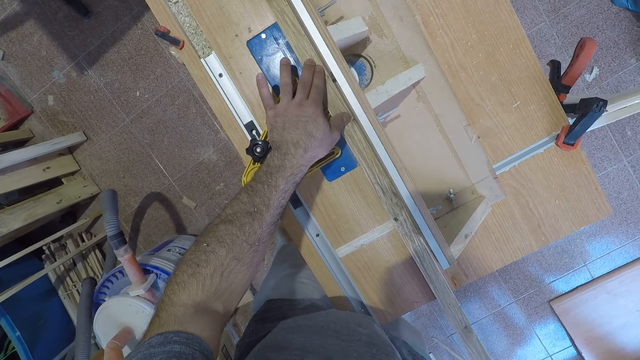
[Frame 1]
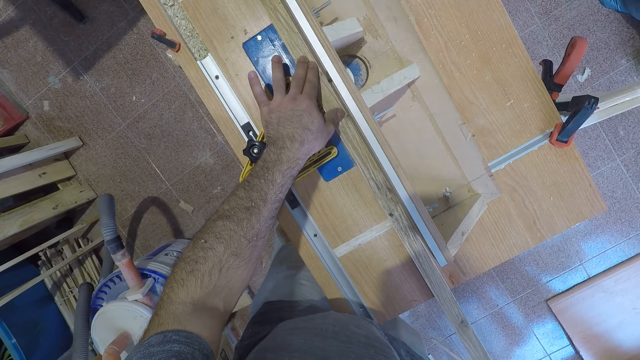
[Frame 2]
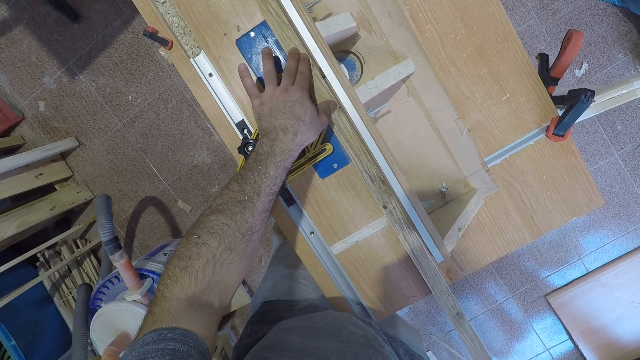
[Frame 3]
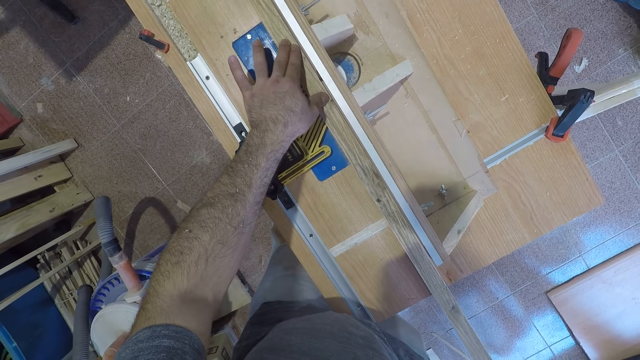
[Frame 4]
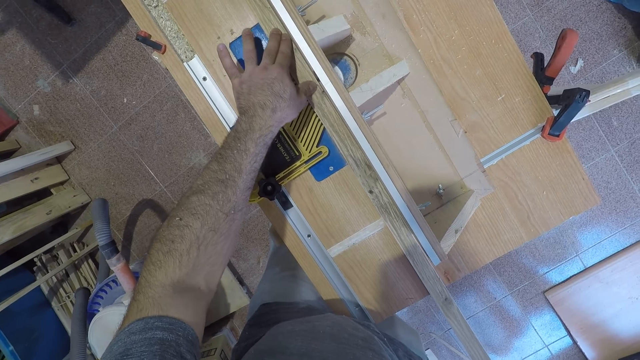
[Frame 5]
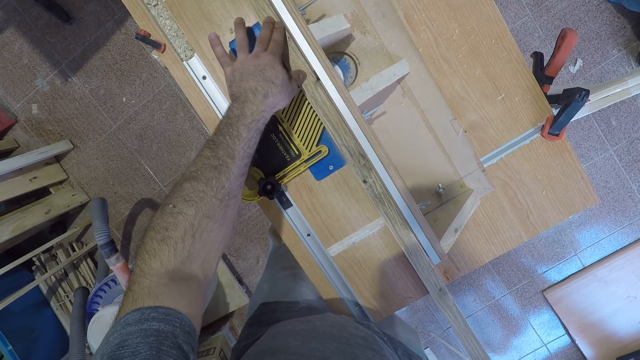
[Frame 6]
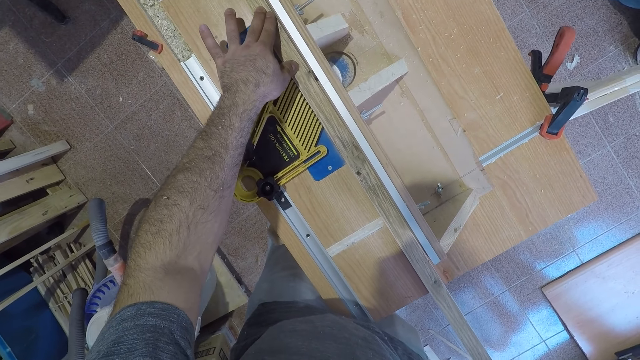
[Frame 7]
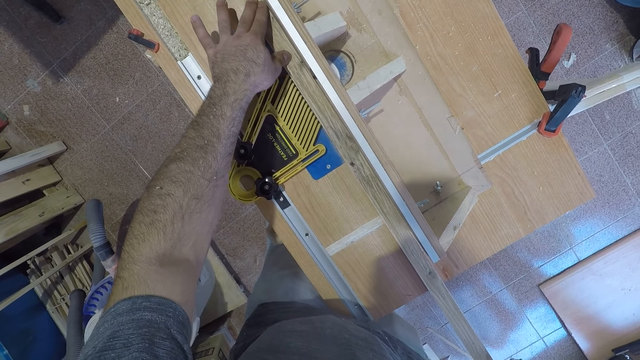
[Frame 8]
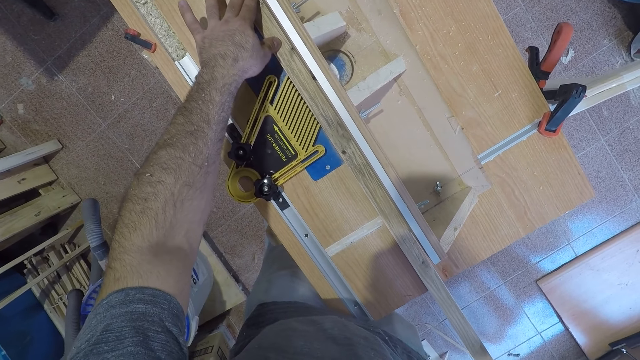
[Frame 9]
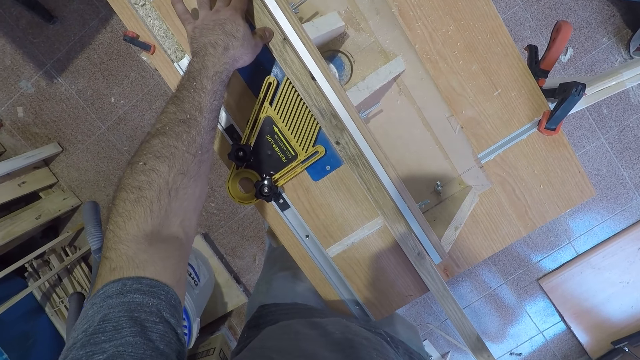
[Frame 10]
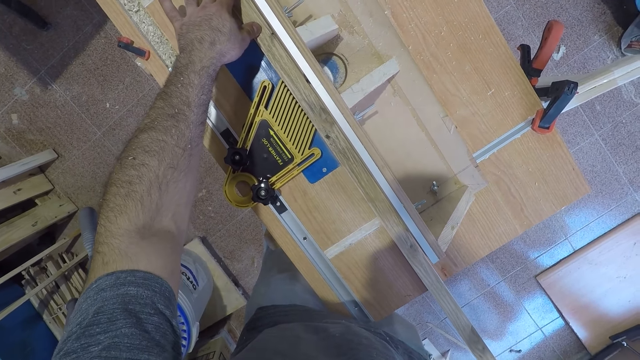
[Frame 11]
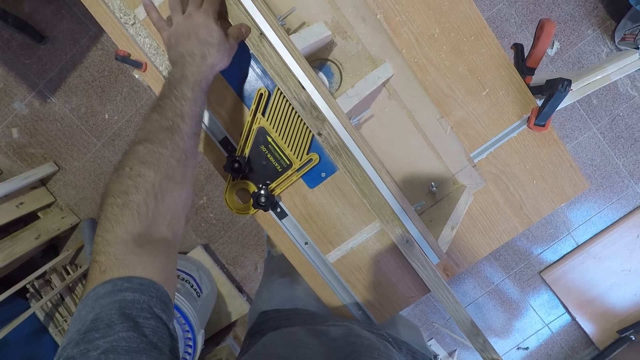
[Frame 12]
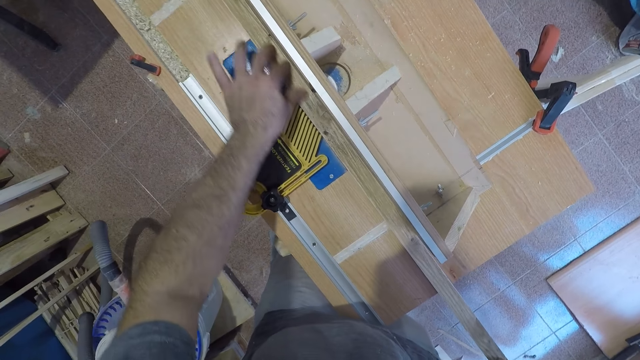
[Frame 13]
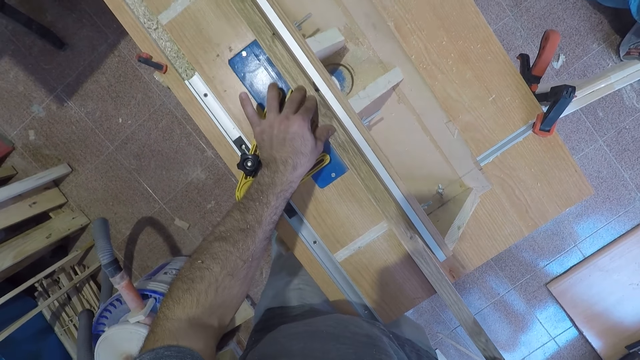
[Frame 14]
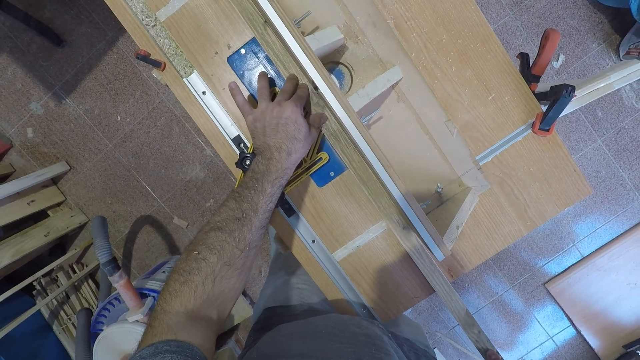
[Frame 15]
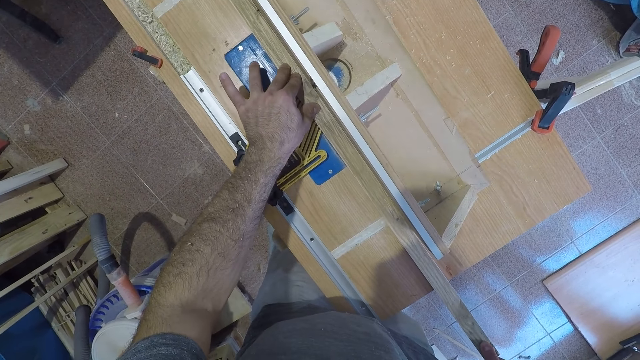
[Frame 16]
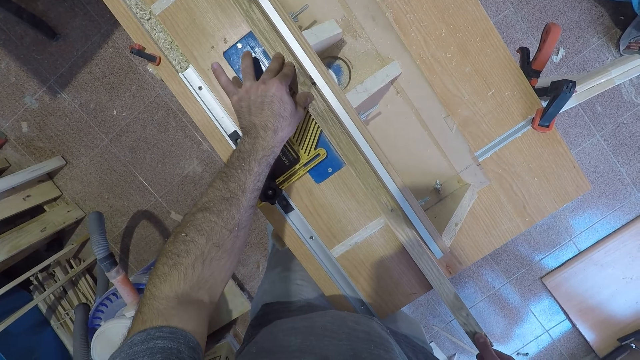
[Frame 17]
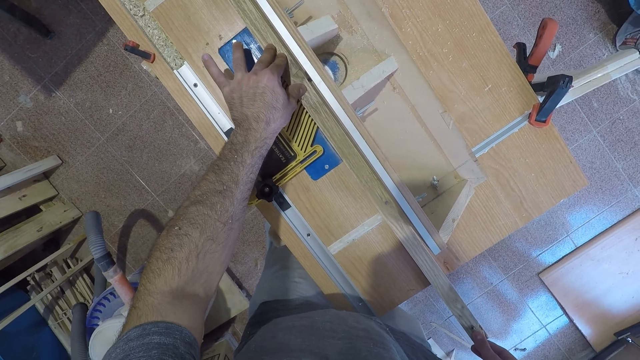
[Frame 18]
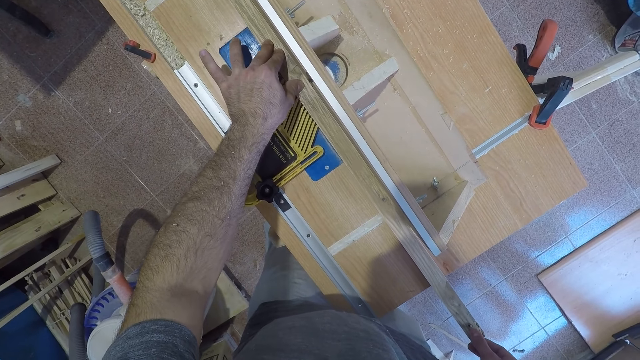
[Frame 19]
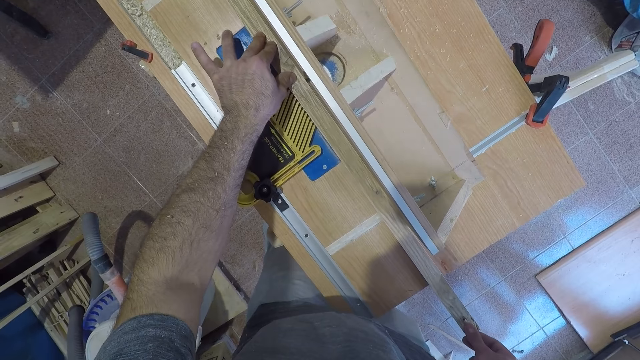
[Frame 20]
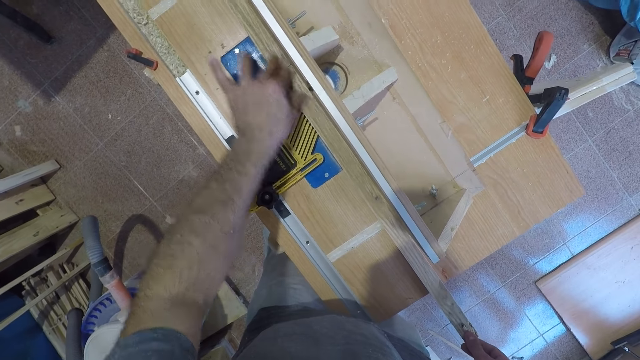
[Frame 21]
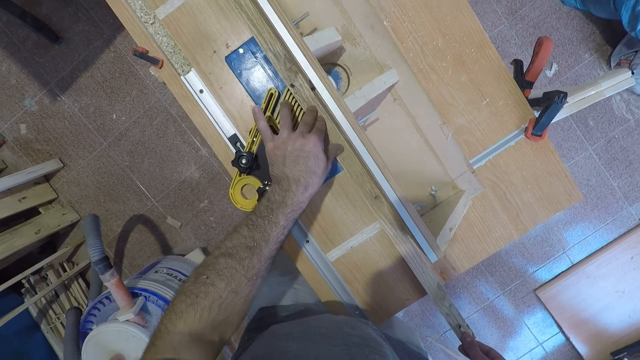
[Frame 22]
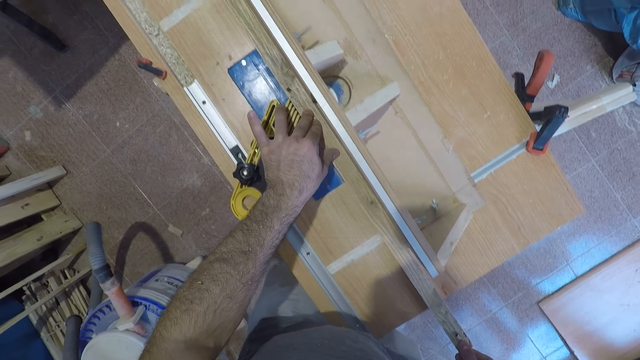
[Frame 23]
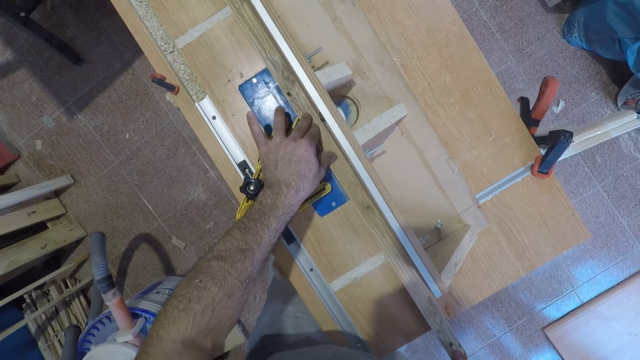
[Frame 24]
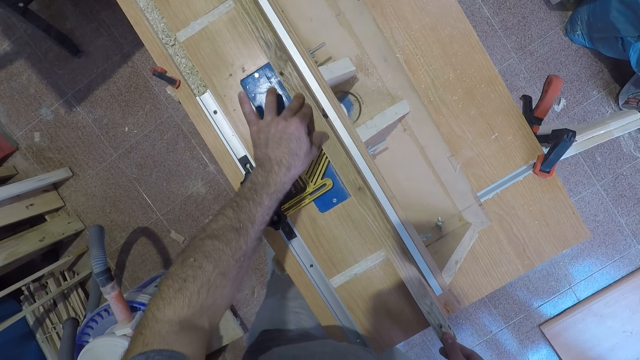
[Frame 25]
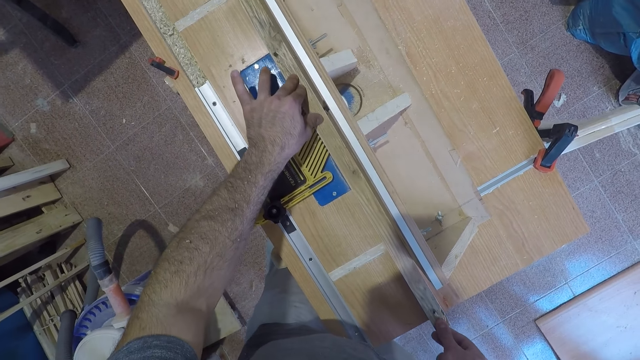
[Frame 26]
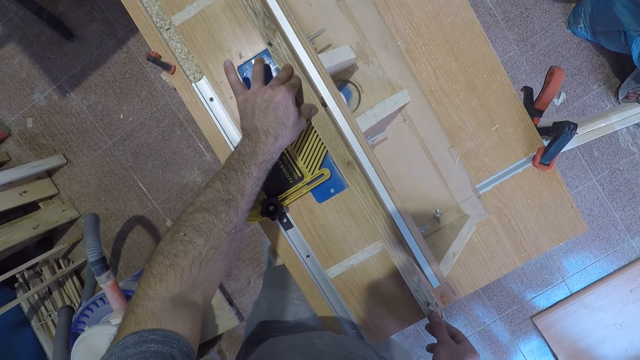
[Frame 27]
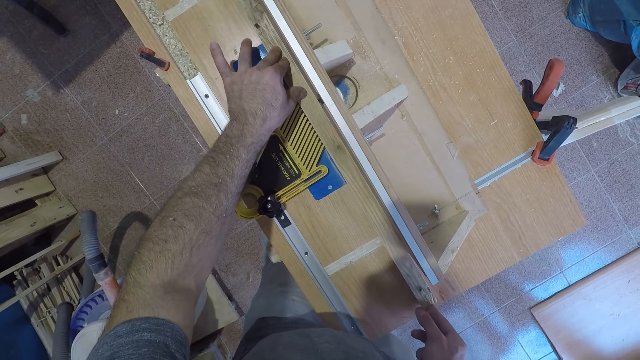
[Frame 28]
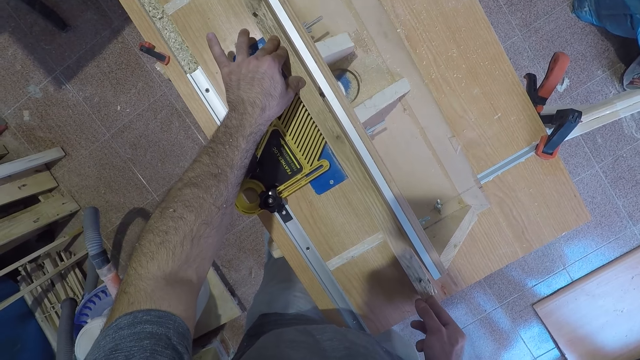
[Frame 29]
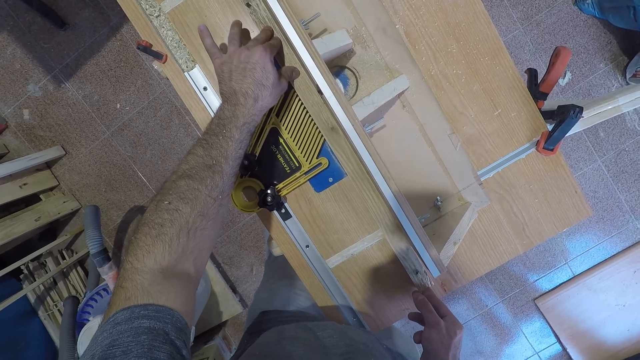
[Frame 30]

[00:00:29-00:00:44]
The camera wearer cuts the wood with the electric table saw wood cutter. He moves his left hand back. He cuts the wood with the electric table saw wood cutter. He moves his left hand back. He cuts the wood with the electric table saw wood cutter.

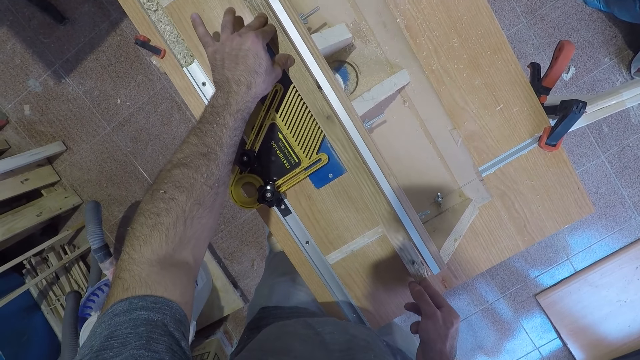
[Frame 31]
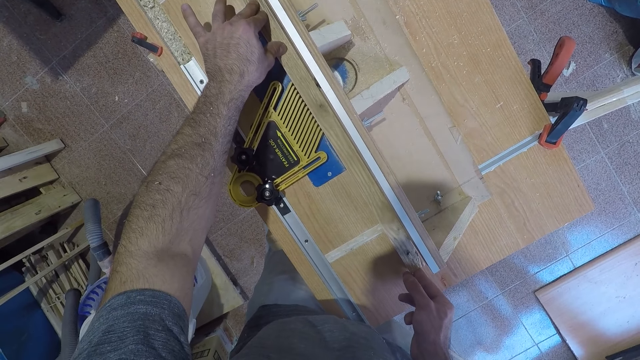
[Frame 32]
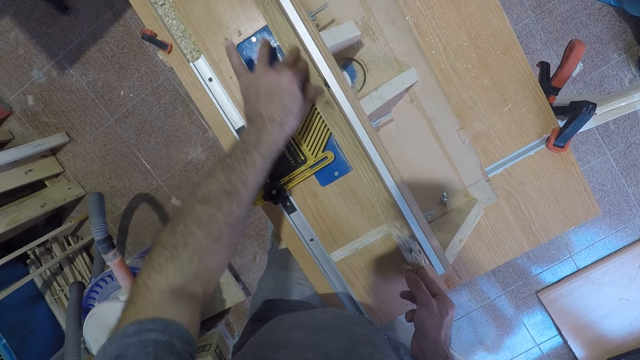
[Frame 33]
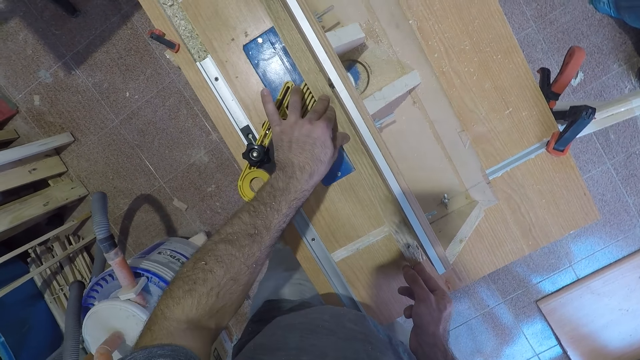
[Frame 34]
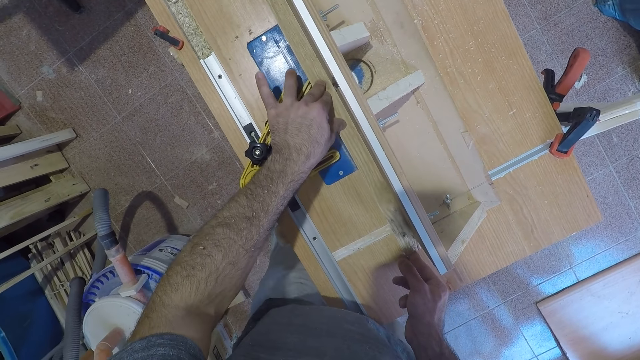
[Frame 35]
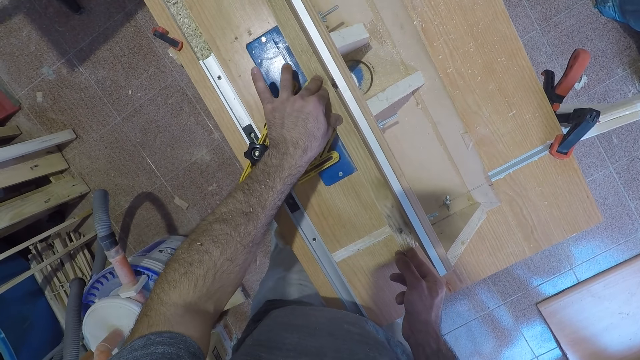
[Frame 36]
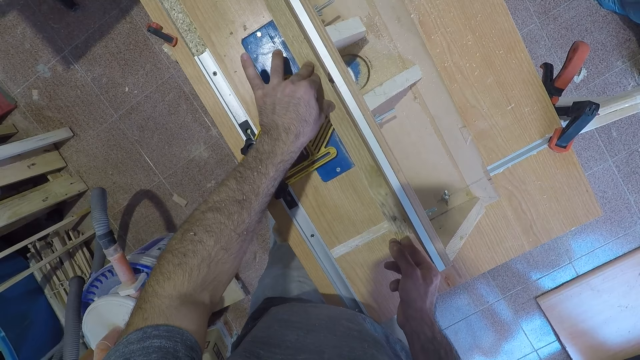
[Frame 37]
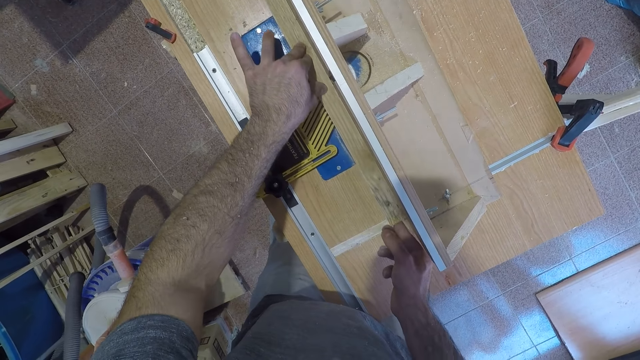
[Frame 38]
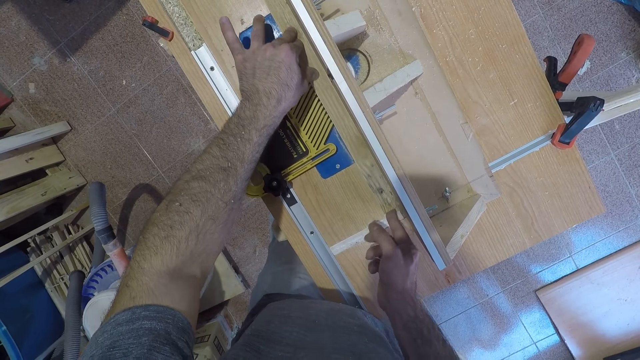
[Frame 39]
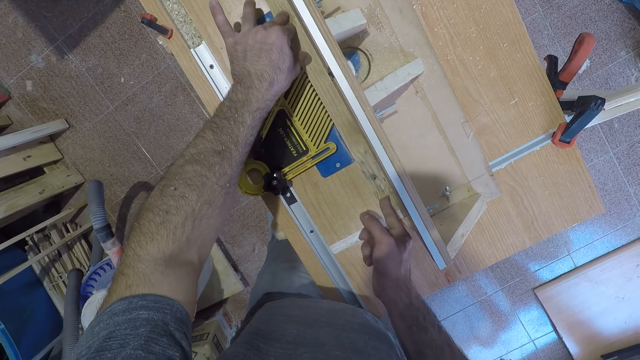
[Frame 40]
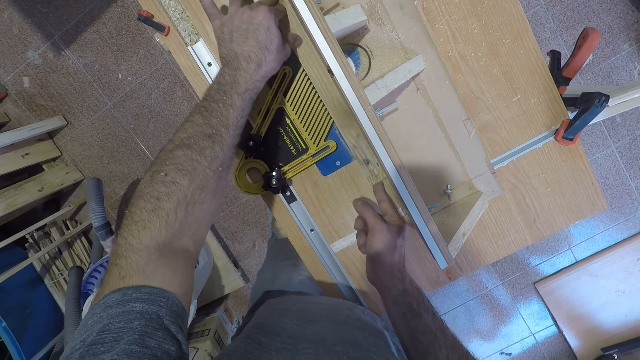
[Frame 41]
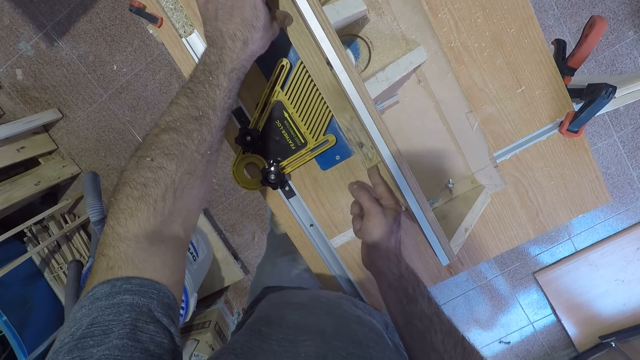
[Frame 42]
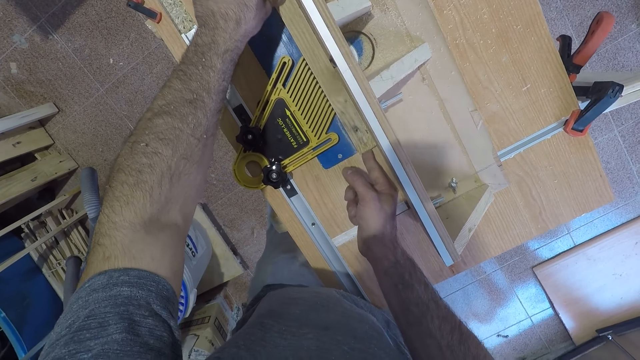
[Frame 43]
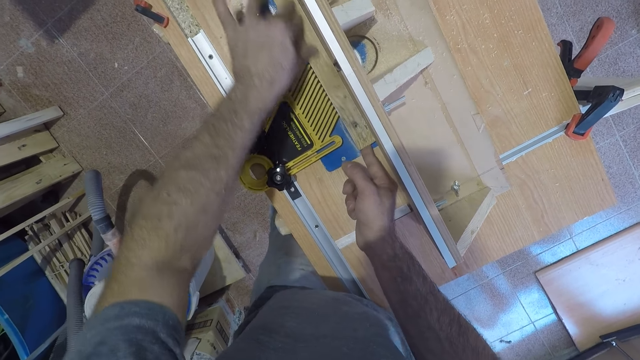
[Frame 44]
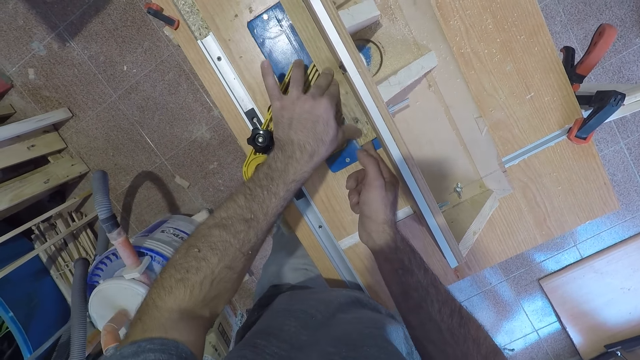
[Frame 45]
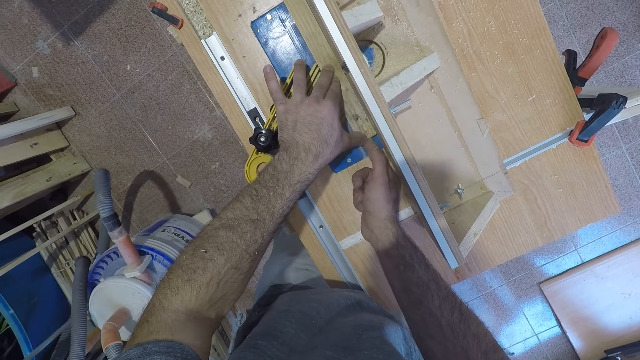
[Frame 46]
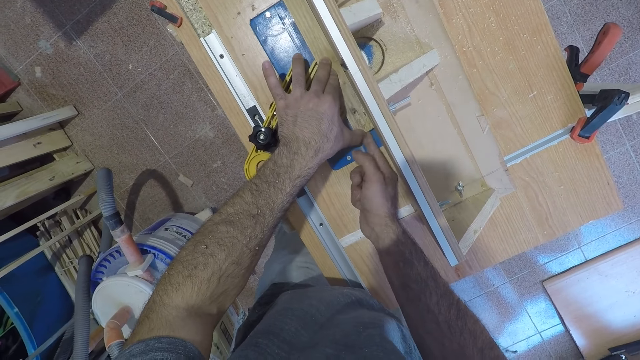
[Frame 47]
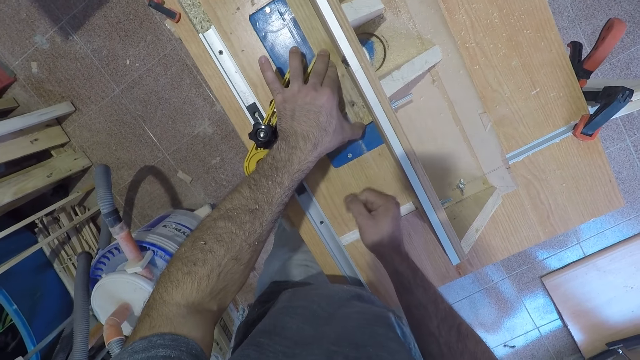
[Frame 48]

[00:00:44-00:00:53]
The camera wearer moves his left hand back. He cuts the wood with the electric table saw wood cutter. He moves his left hand back. He cuts the wood with the electric table saw wood cutter. He removes his right hand.
